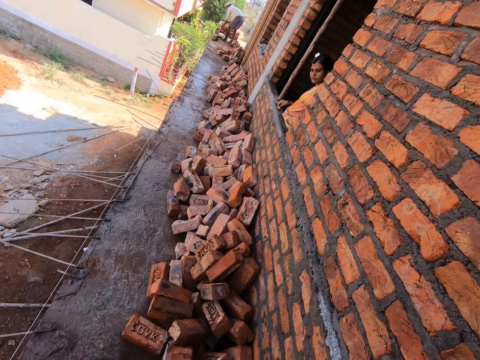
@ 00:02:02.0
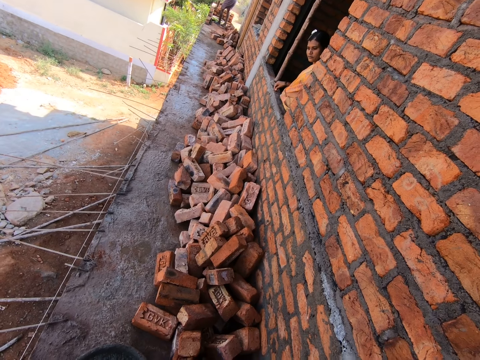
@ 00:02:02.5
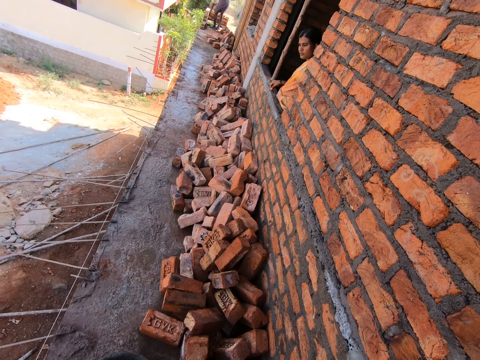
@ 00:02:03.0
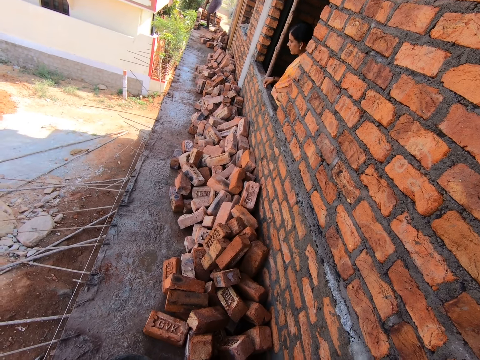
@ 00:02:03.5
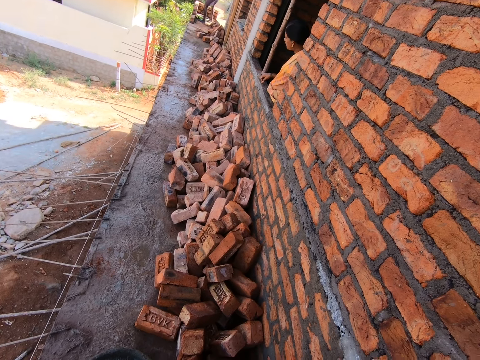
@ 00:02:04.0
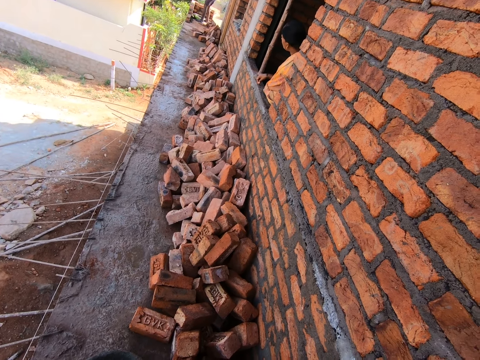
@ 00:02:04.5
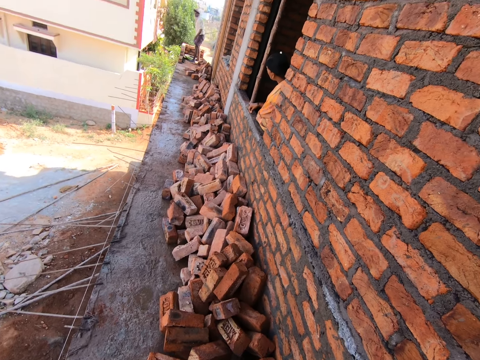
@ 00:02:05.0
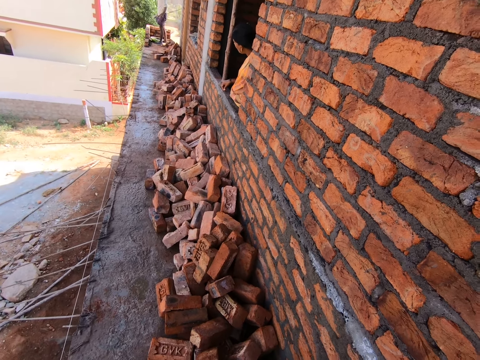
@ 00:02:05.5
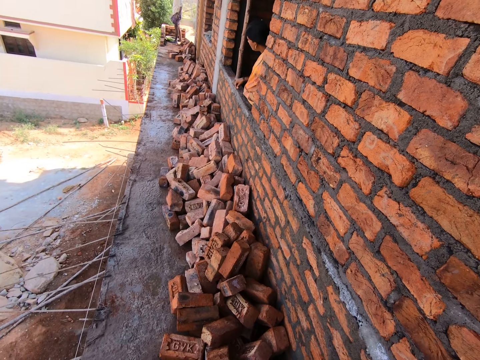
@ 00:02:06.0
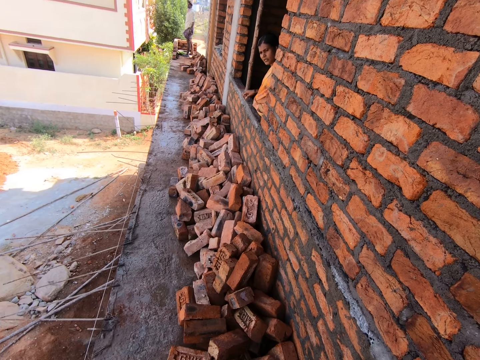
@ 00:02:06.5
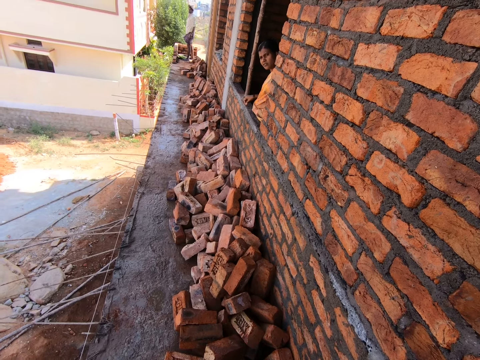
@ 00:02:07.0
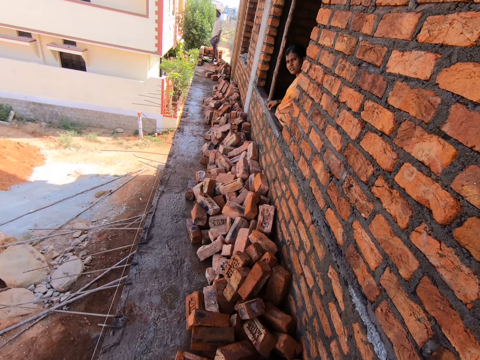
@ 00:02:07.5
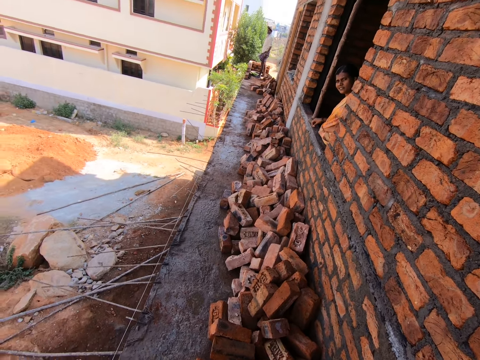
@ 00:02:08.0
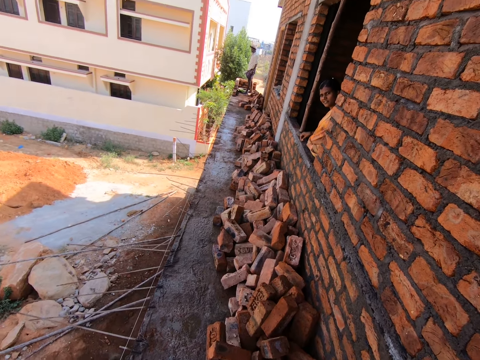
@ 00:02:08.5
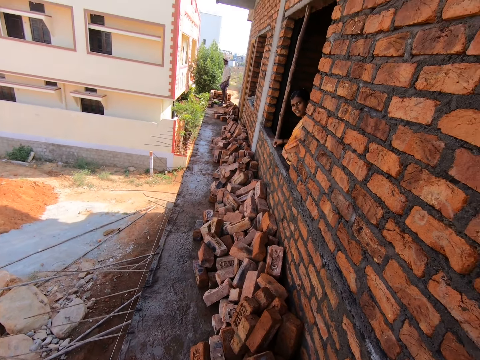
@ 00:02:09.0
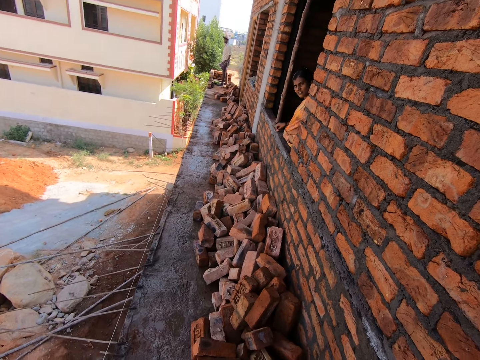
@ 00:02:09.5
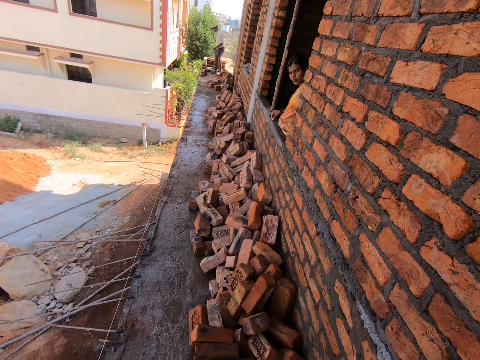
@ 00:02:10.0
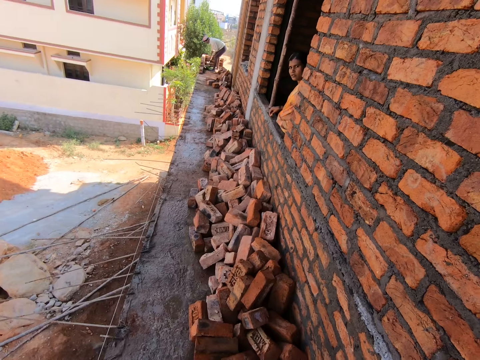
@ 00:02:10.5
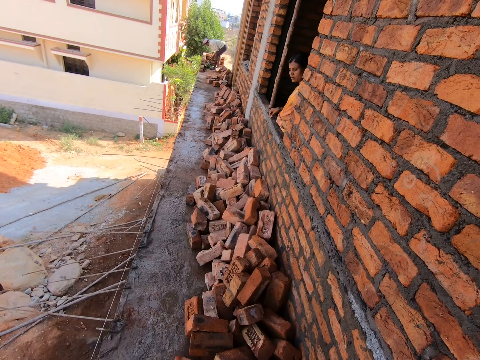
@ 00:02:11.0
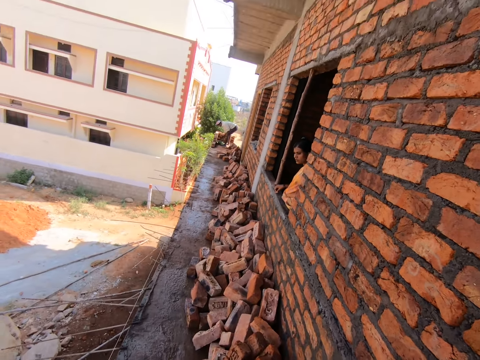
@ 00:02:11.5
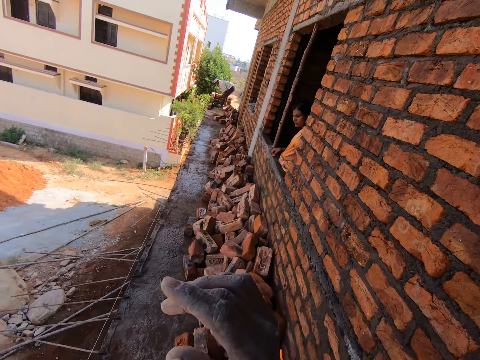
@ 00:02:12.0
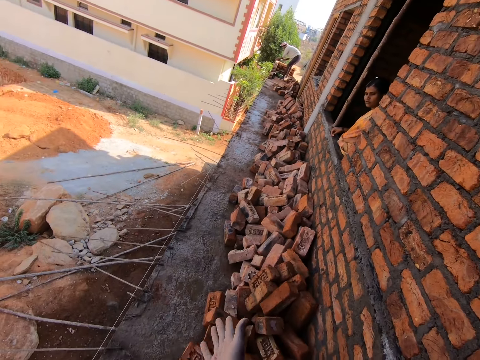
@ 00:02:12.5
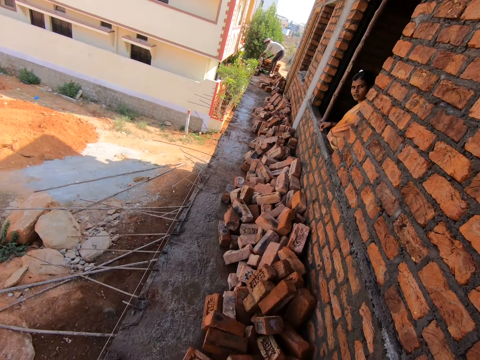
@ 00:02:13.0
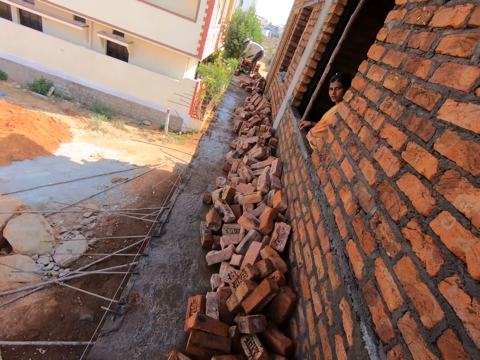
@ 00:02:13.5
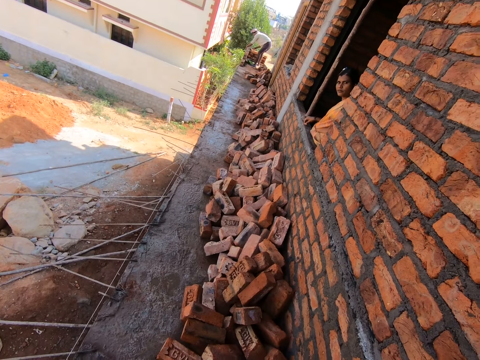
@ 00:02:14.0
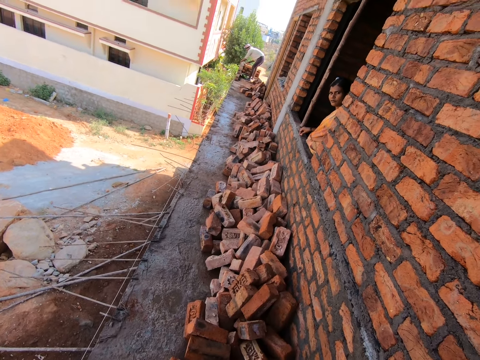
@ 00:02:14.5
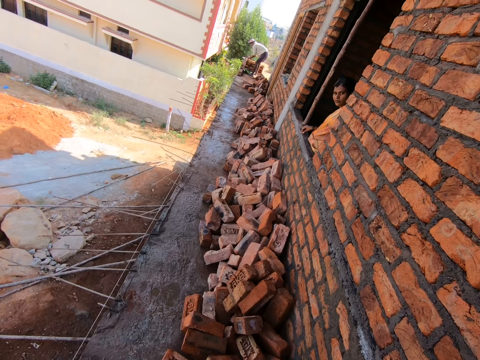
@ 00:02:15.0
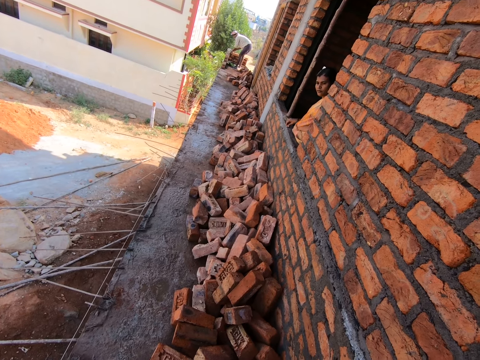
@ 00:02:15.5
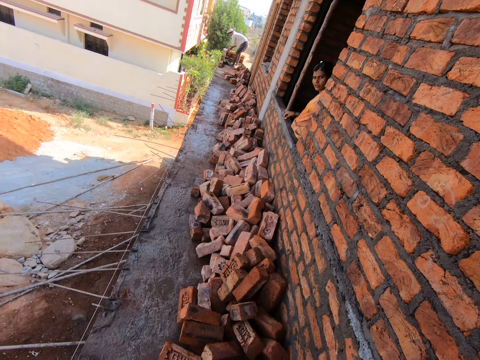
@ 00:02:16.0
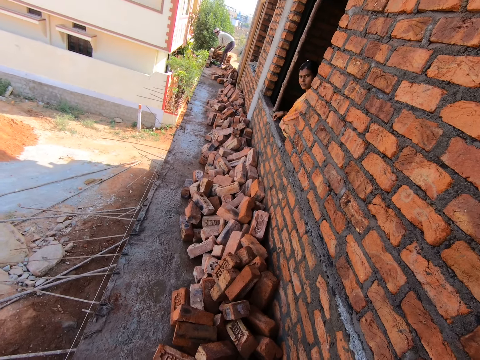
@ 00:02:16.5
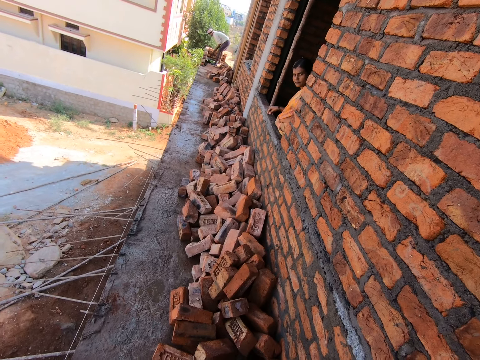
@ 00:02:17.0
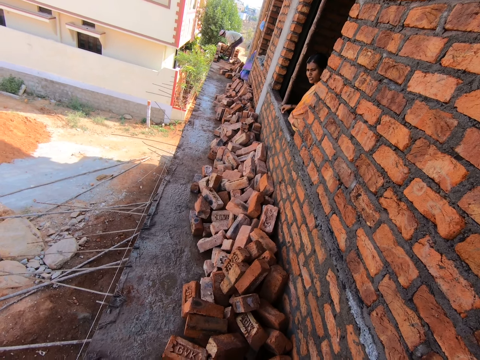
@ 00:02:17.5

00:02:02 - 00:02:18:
The camera wearer looks at the bricks. A woman converses with the camera wearer in the site building. The camera wearer communicates. A man picks sand concrete in a head pan with a brick trowel. The man adds sand concrete on the site wall with the brick trowel. The camera wearer converses with the woman in the site building.

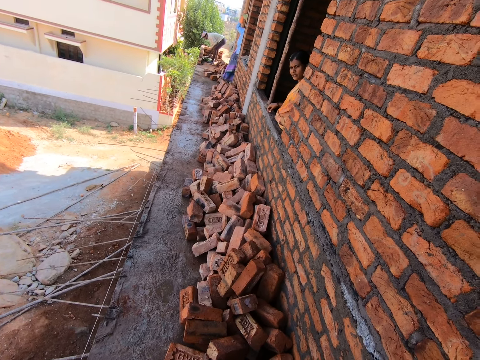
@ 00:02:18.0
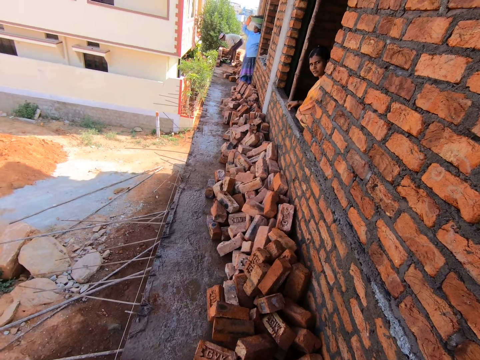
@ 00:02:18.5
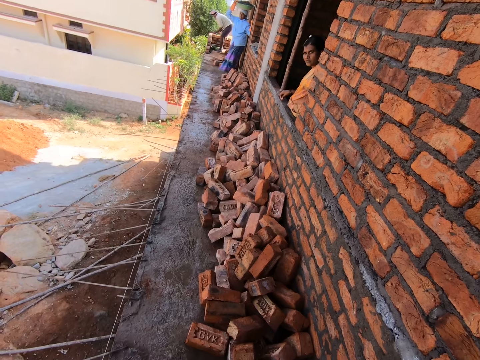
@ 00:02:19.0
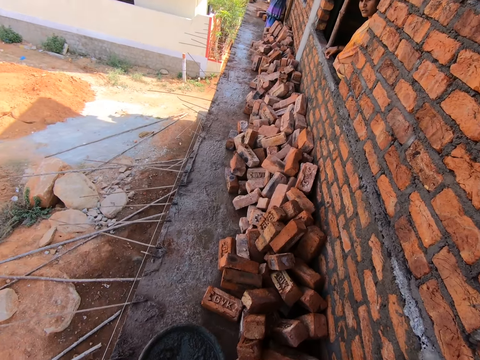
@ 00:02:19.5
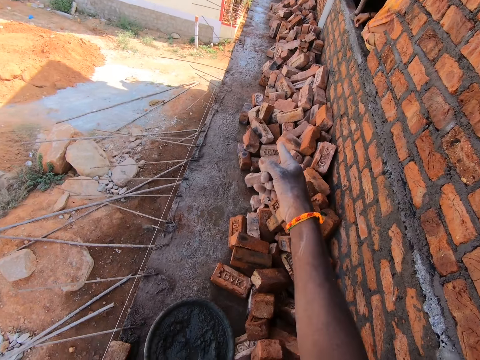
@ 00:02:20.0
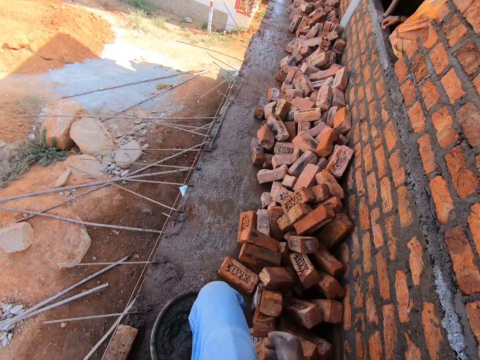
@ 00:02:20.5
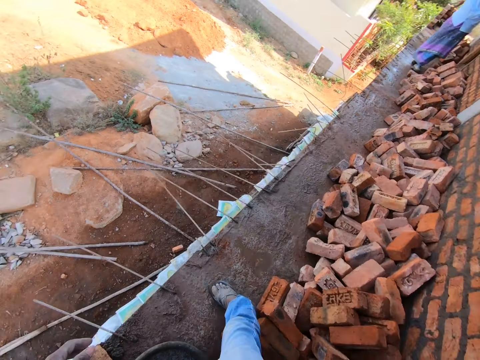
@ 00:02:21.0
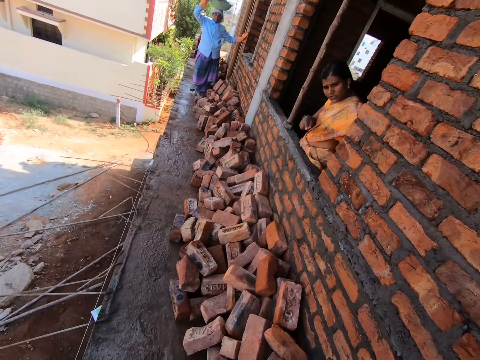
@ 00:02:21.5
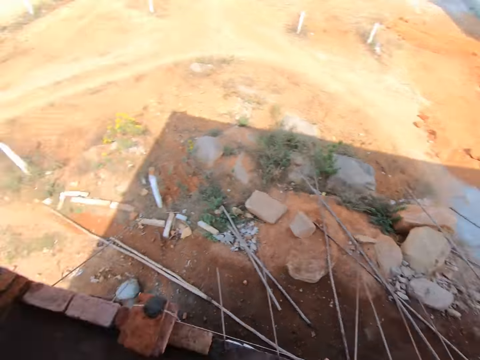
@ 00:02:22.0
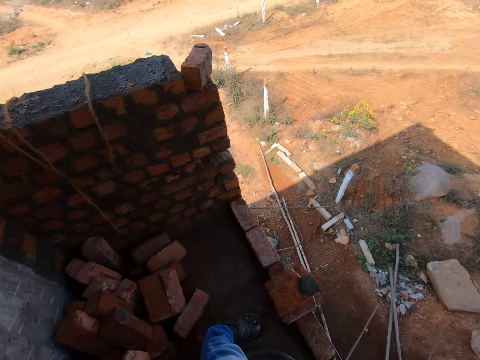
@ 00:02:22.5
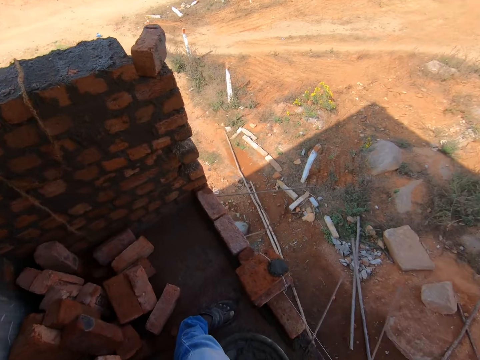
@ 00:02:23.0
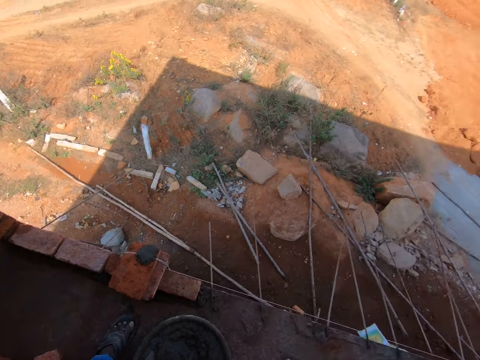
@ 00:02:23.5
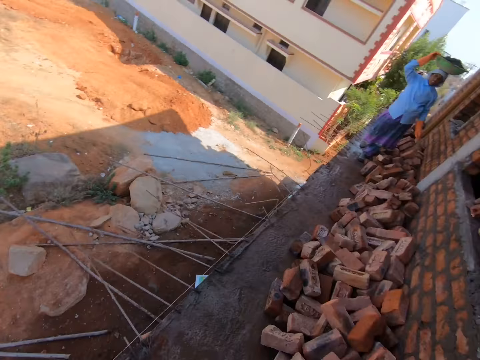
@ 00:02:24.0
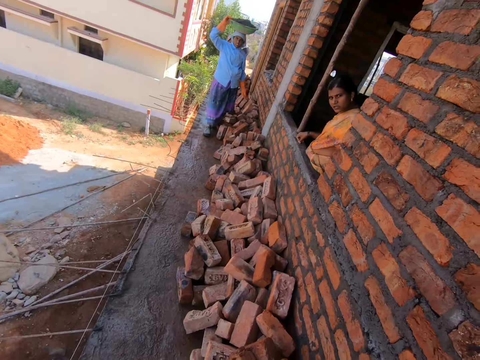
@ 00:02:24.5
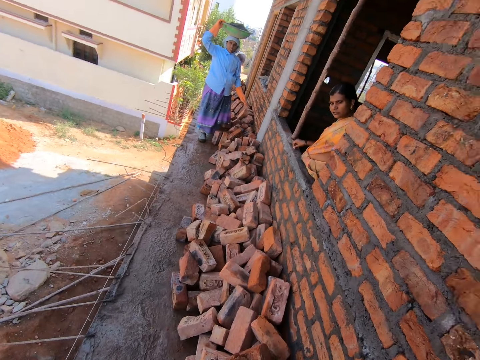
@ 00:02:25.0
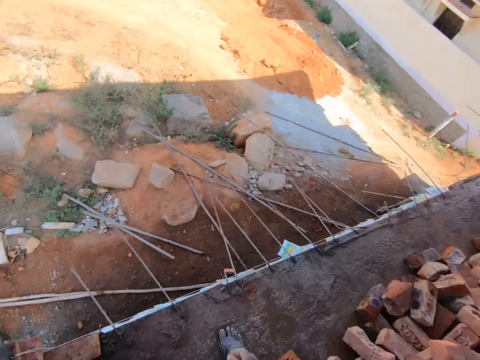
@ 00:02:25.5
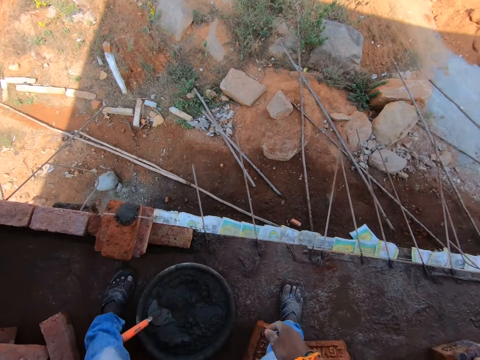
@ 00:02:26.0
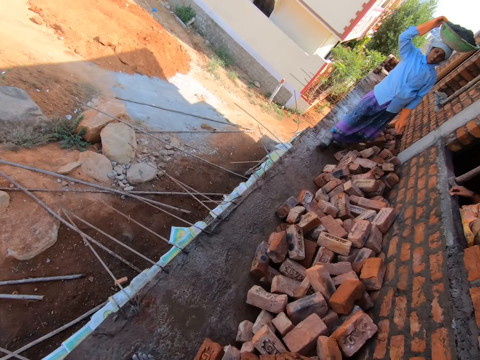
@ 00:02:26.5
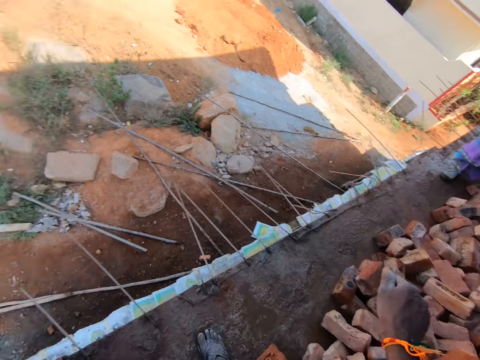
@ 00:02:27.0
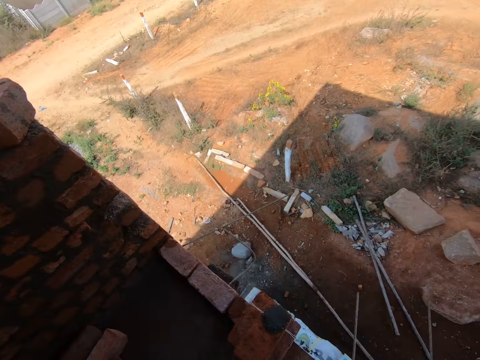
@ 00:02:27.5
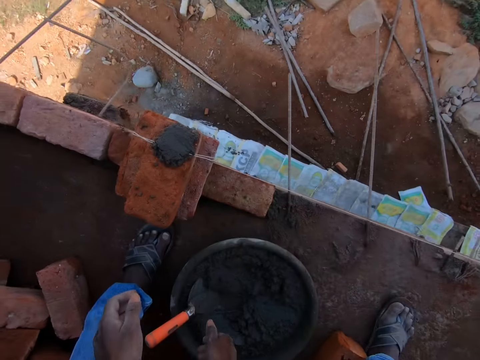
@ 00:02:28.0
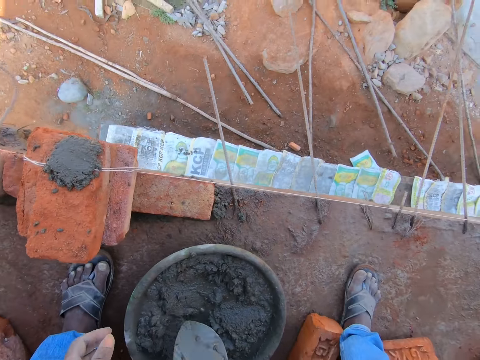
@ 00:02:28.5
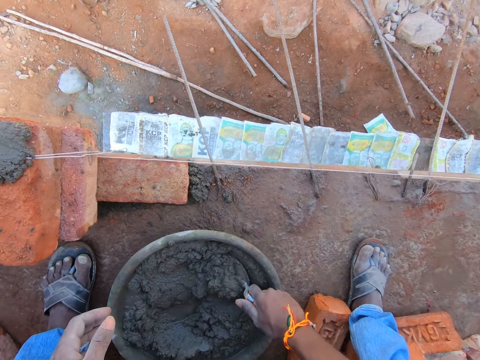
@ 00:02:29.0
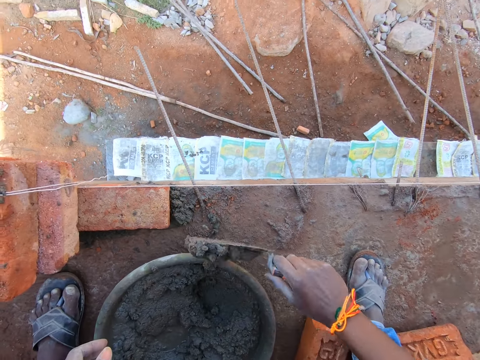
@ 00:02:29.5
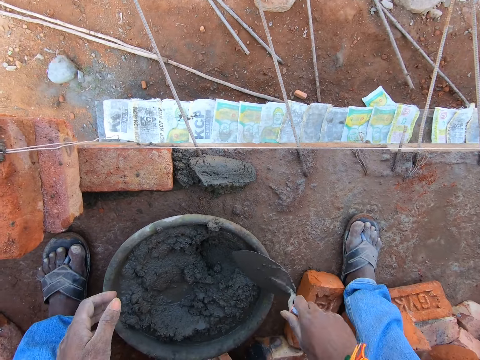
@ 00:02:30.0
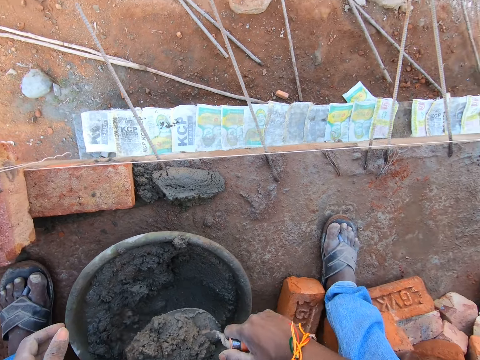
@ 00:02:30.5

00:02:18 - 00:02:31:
A woman walks towards the camera wearer in the building site. The camera wearer points on the floor of the site building and steps on the floor of the site building. Another woman converses with the camera wearer in the building site. The camera wearer turns around. They communicate. They turn around. The first woman walks towards the camera wearer in the building site. The camera wearer looks around. They turn around. They take a trowel. They pick sand concrete in a head pan with a brick trowel, add sand concrete on the site floor with the brick trowel, and pick sand concrete in the head pan with the brick trowel.
